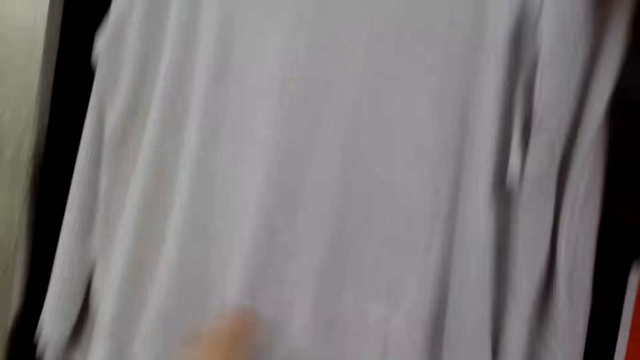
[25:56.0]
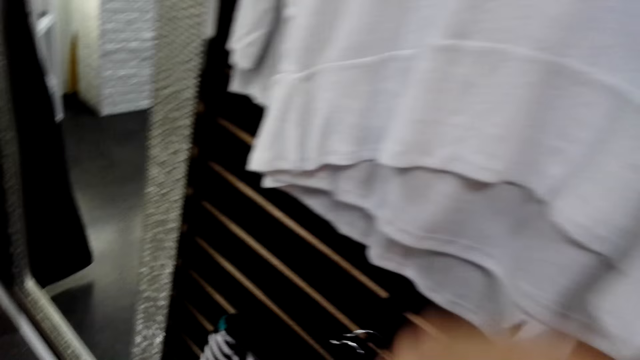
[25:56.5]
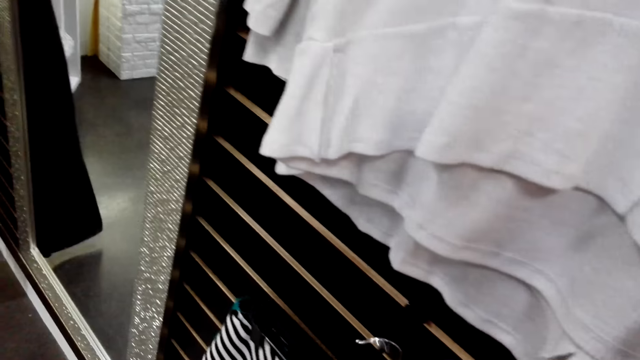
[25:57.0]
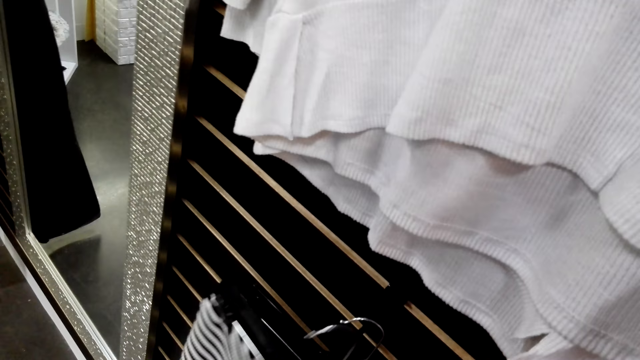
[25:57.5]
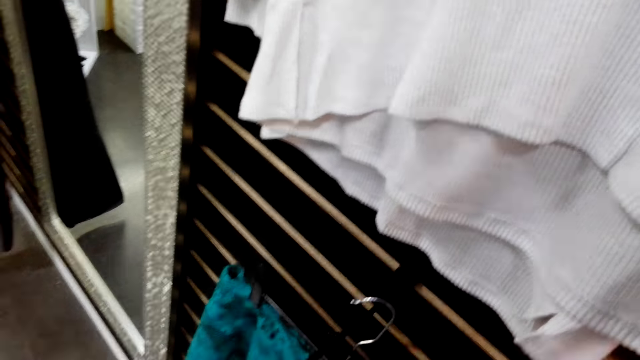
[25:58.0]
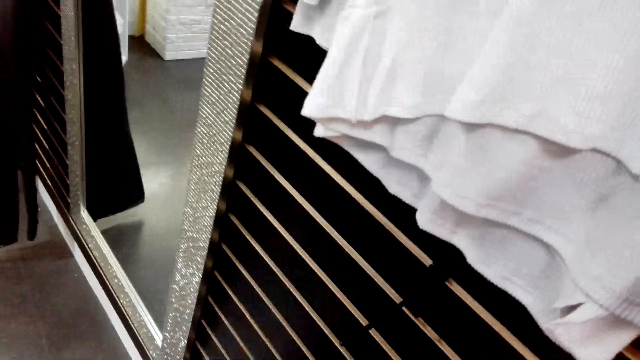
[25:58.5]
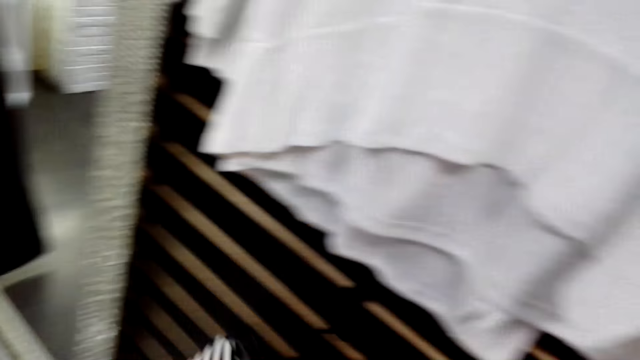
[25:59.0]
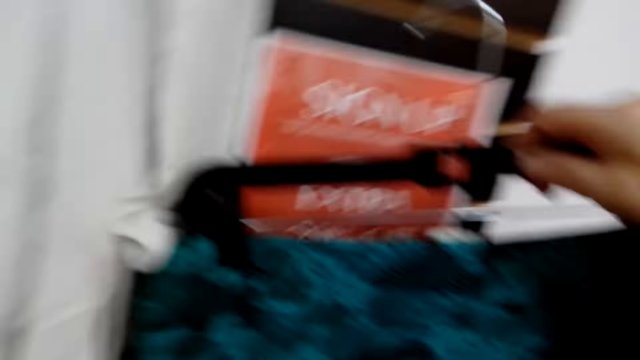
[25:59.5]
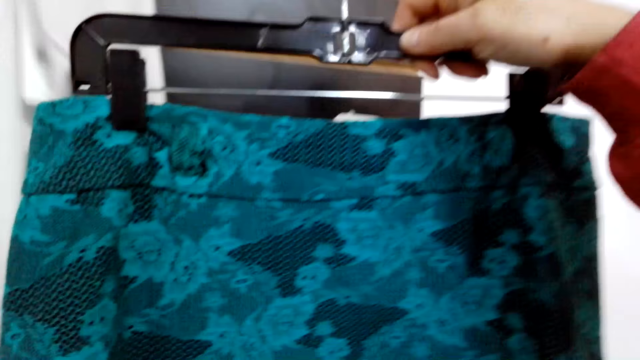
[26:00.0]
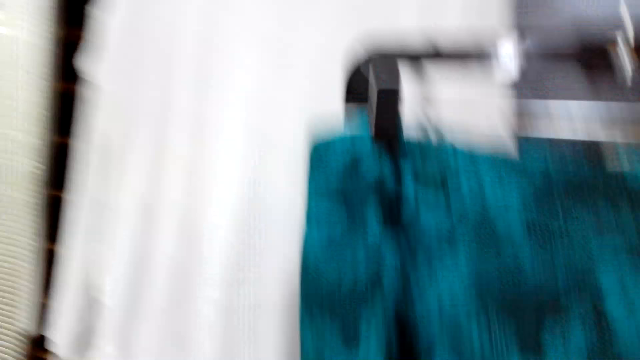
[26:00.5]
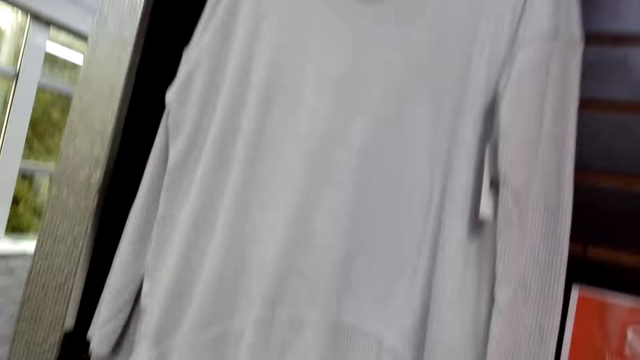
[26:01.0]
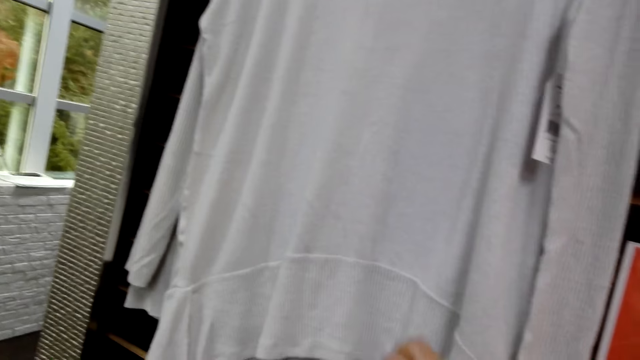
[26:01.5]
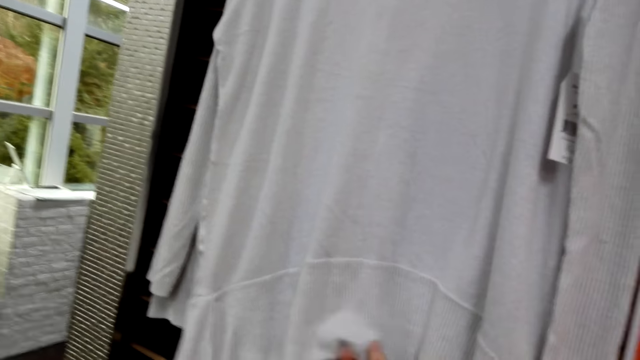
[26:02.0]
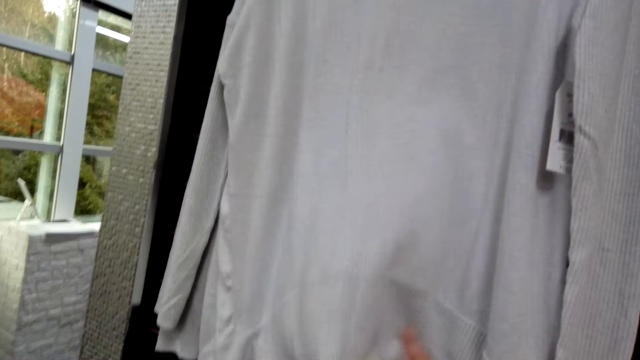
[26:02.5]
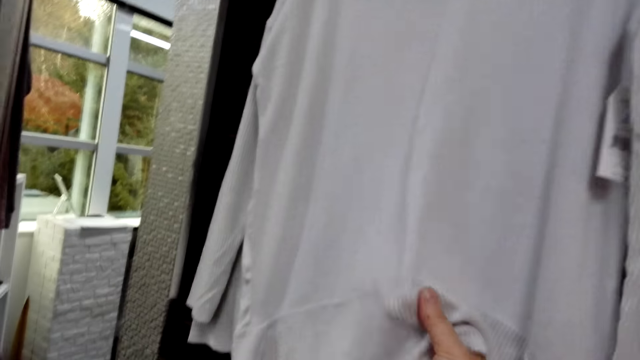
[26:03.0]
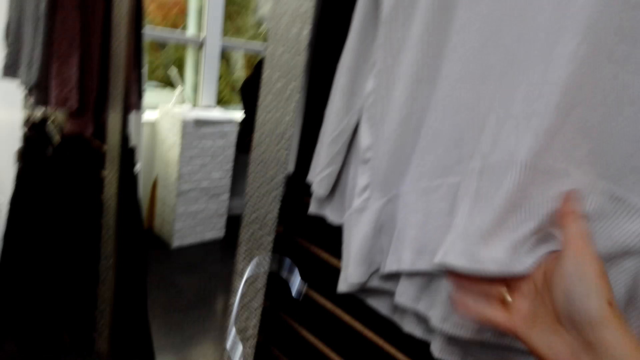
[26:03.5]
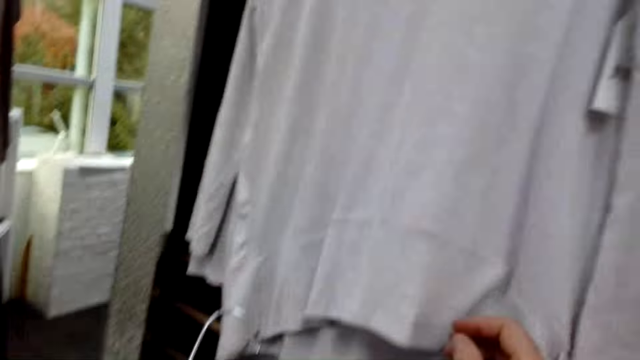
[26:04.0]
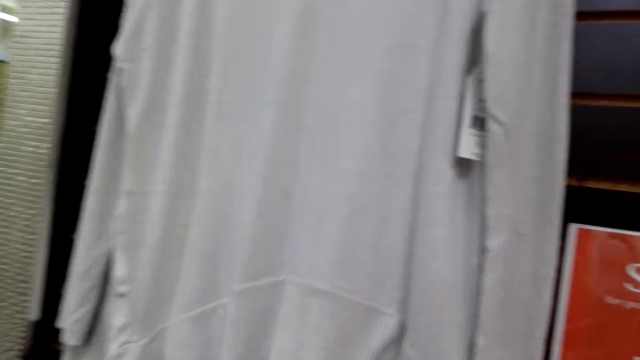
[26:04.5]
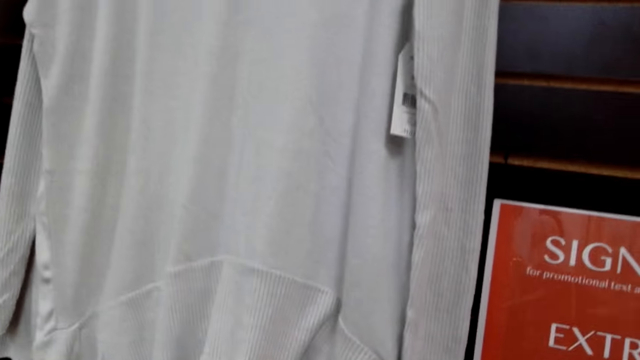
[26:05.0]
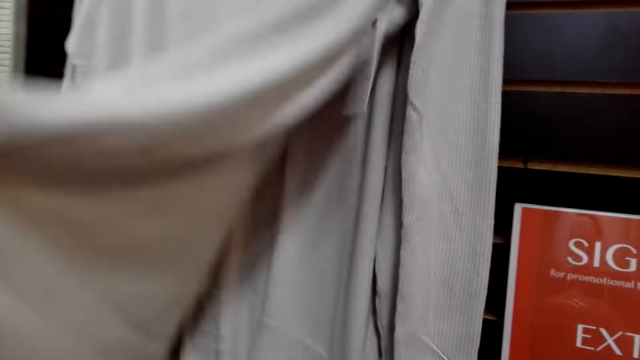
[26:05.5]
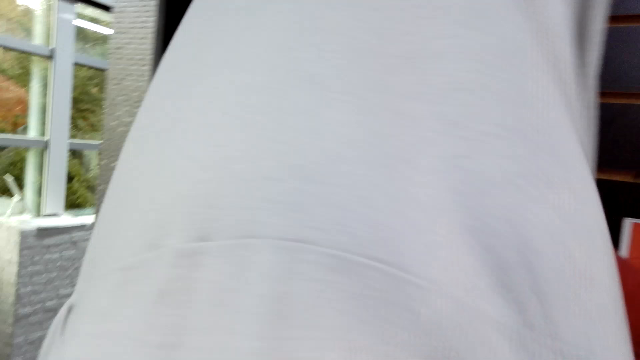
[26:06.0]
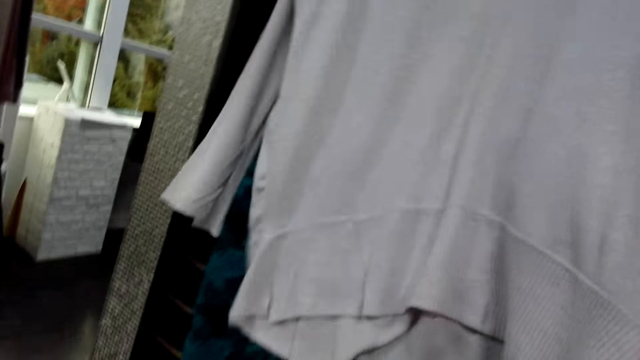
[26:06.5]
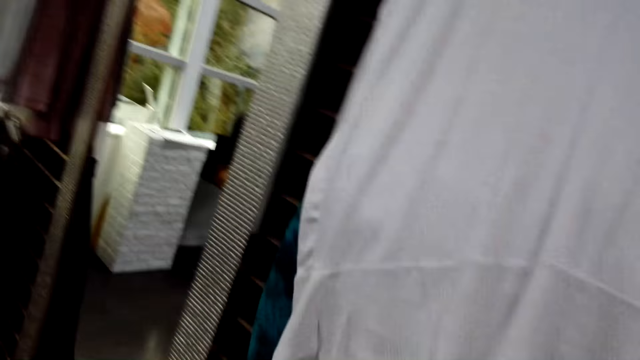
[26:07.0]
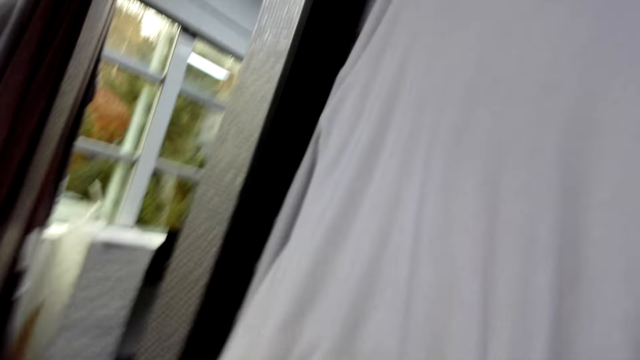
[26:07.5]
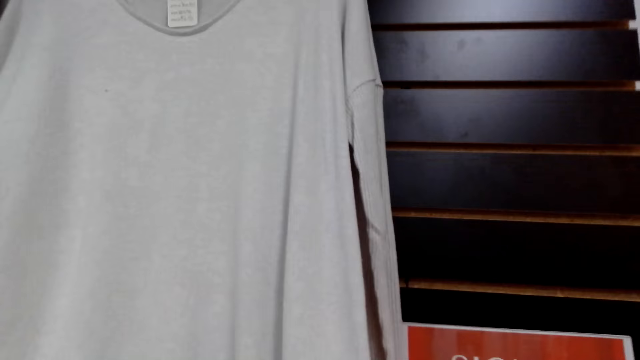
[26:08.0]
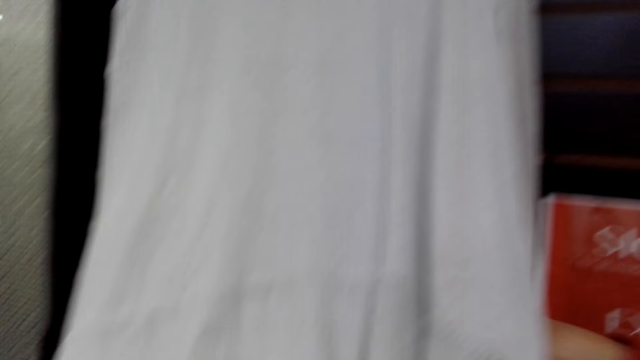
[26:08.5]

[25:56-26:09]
The camera wearer takes the clothes from the hanger line. They walk on the floor. They examine the blouses. They touch the clothes with the hand. They compare the clothes.

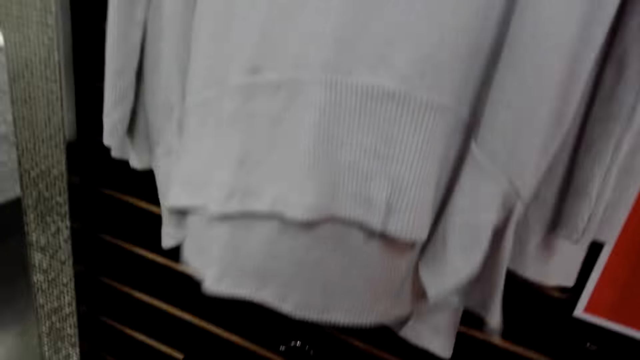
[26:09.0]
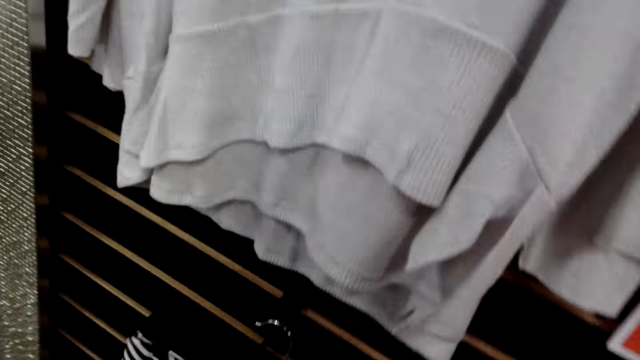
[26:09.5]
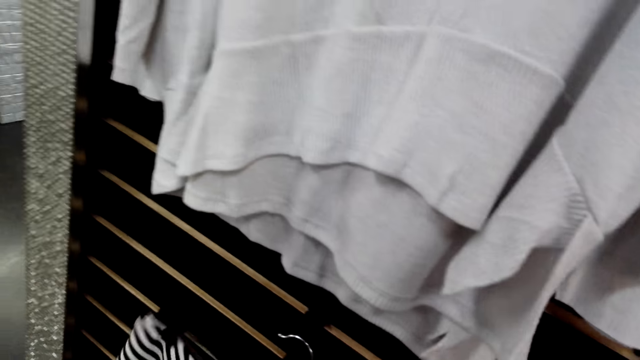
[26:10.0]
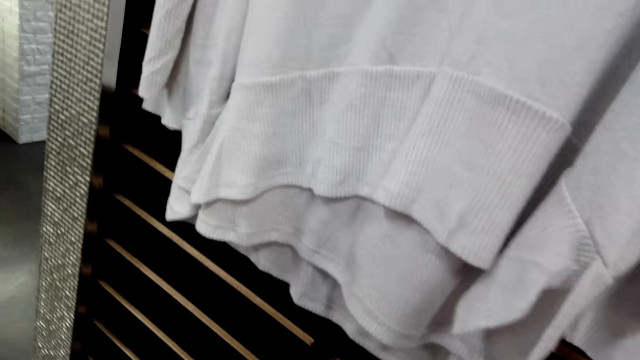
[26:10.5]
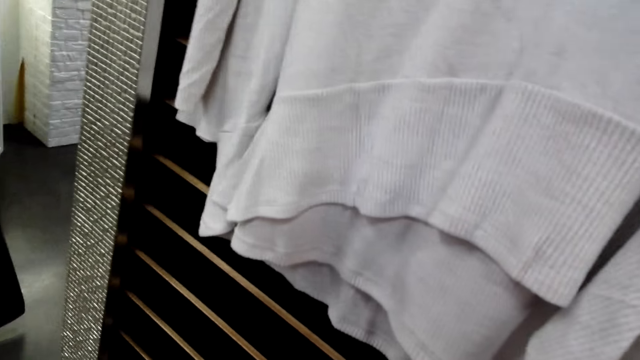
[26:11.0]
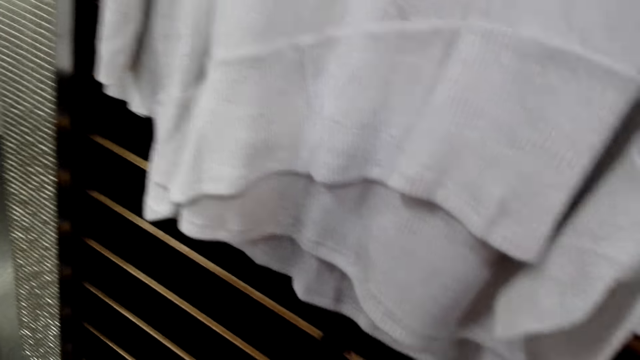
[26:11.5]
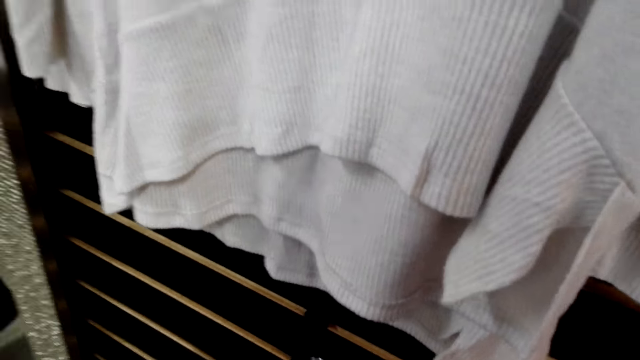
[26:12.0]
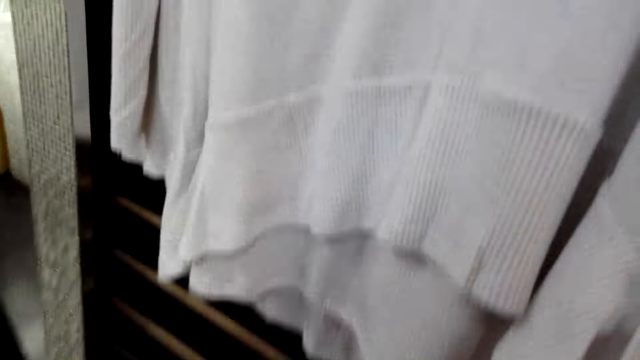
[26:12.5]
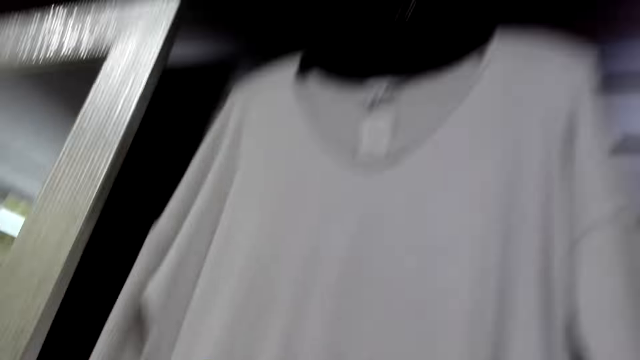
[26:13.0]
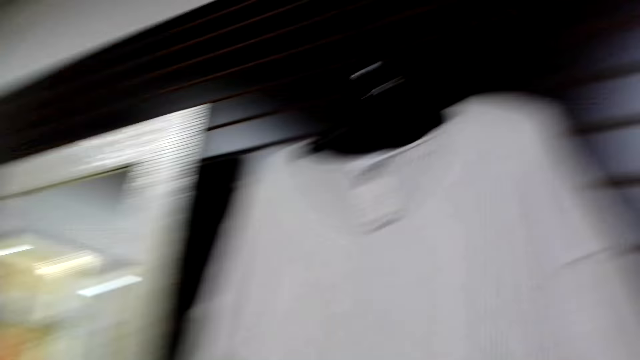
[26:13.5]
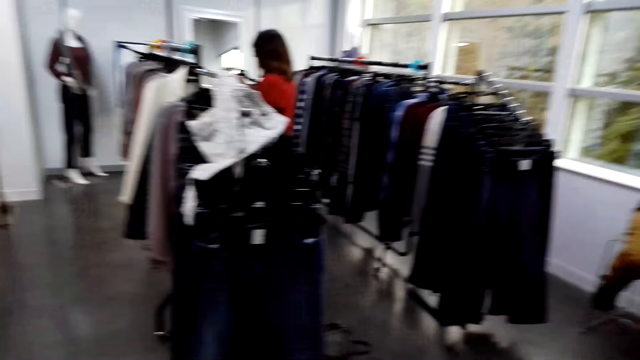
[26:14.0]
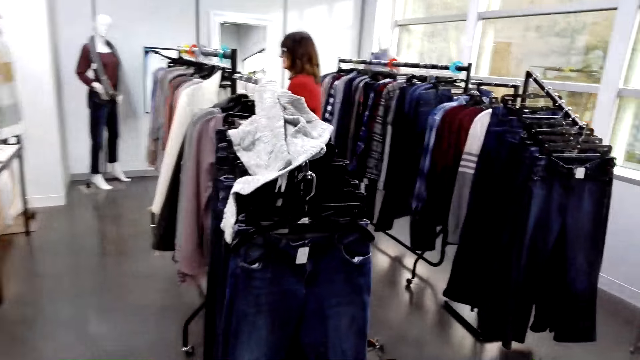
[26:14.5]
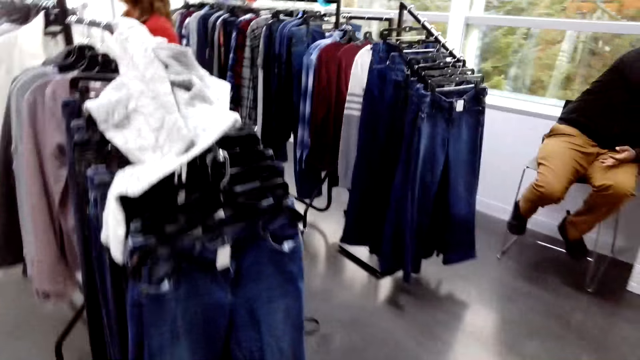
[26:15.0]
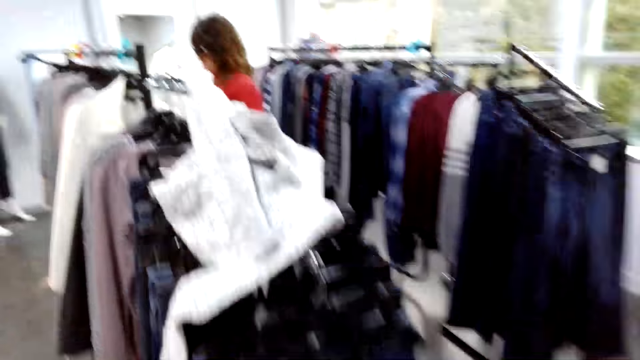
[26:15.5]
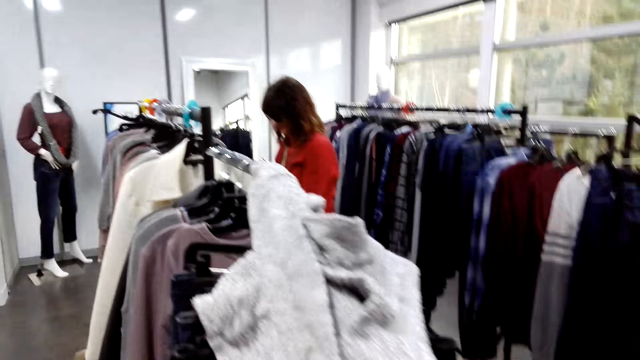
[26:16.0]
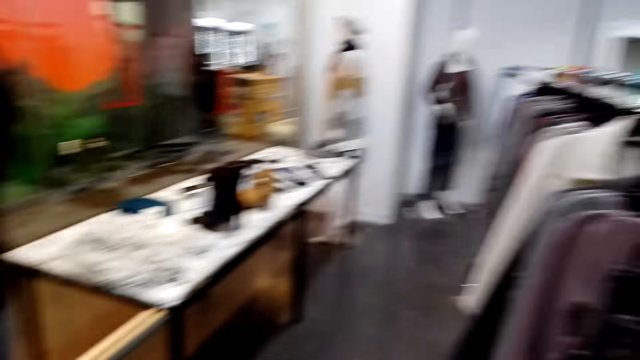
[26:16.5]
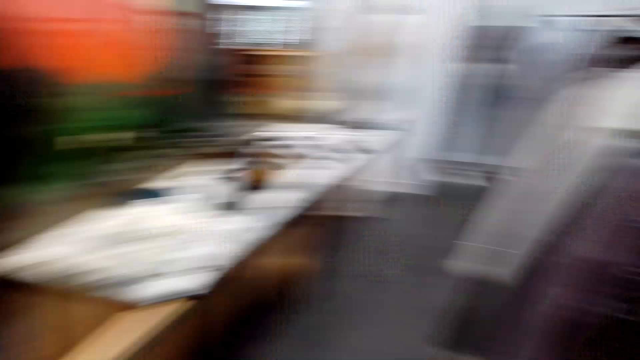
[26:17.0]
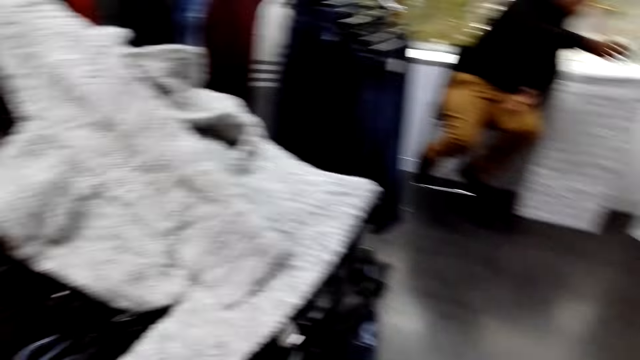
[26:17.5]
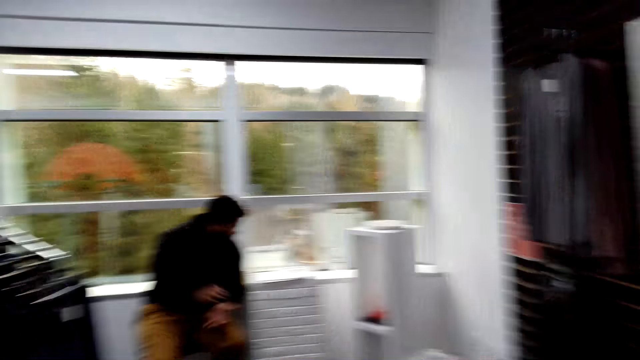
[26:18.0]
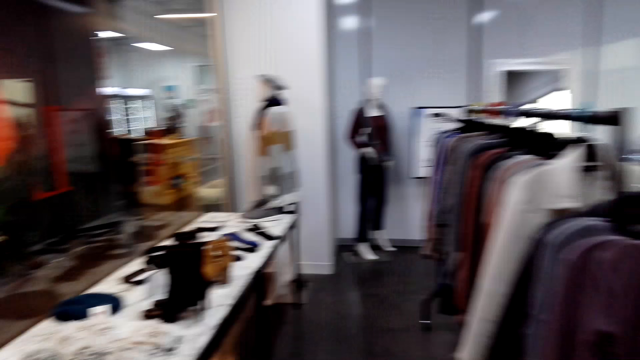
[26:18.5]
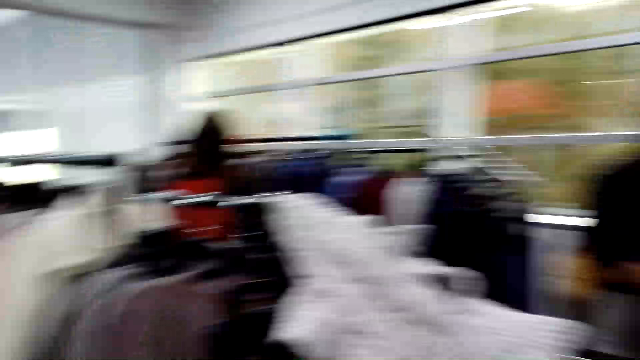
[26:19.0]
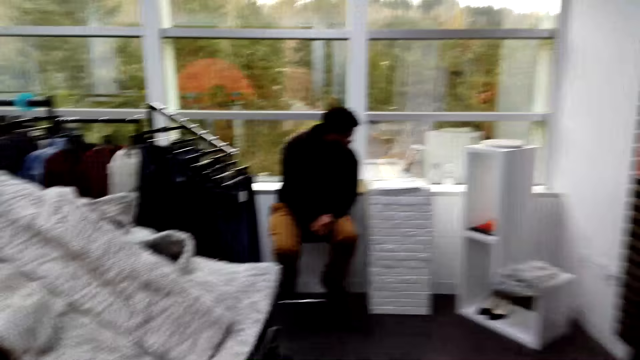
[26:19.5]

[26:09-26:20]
The camera wearer holds the clothes. A lady searches the clothes on the hanger line. The camera wearer turns around.
